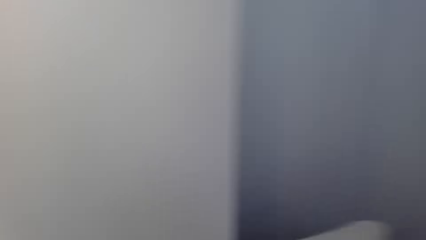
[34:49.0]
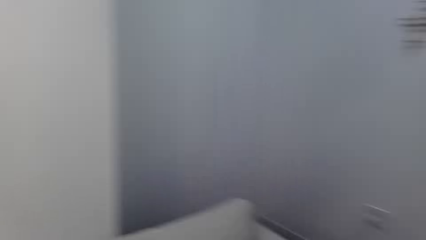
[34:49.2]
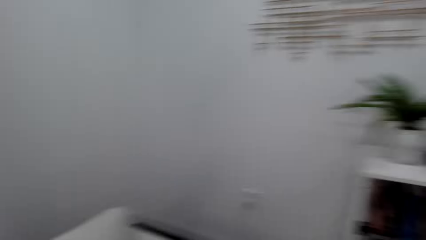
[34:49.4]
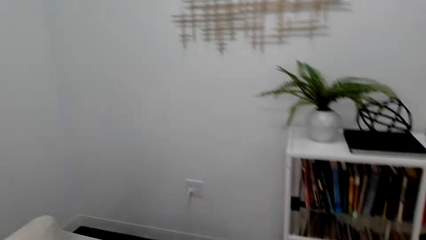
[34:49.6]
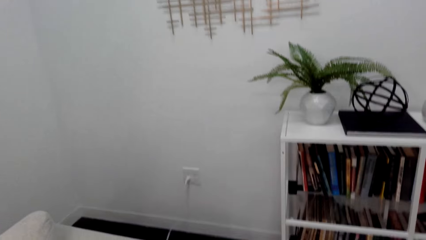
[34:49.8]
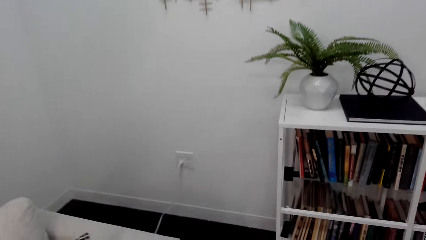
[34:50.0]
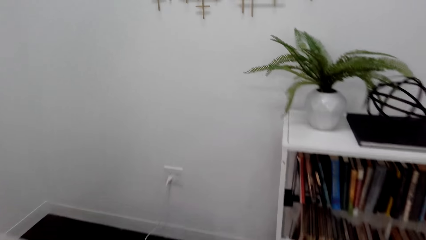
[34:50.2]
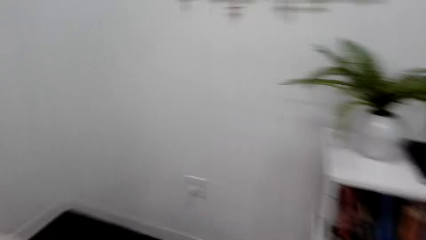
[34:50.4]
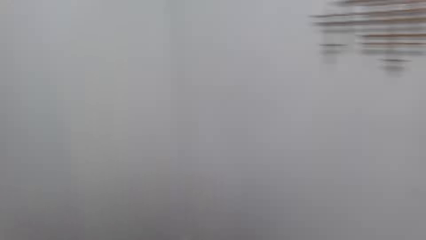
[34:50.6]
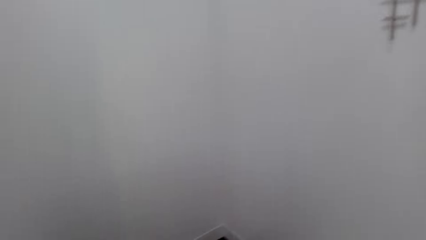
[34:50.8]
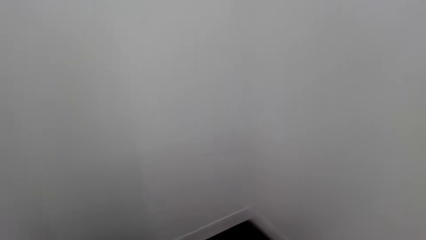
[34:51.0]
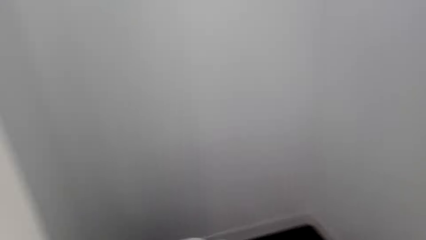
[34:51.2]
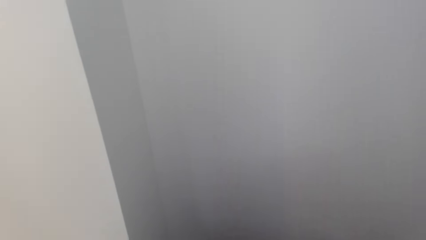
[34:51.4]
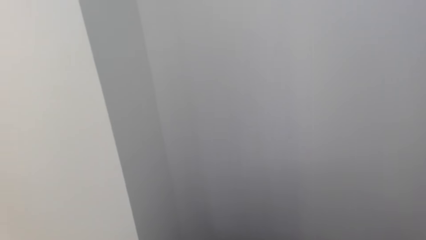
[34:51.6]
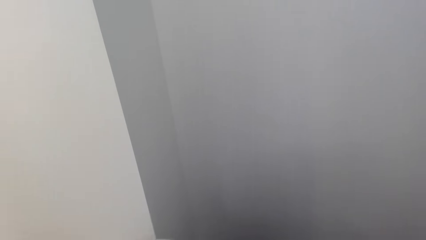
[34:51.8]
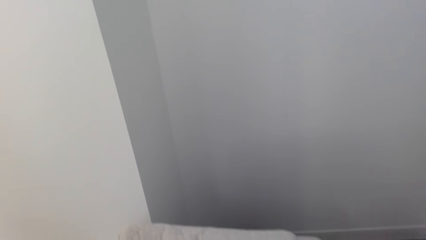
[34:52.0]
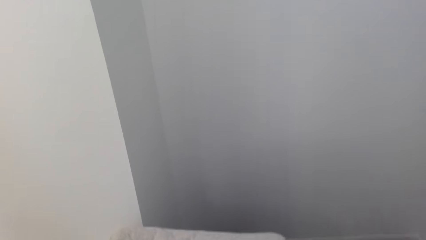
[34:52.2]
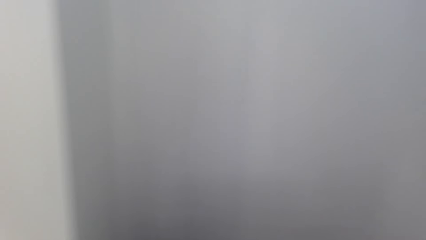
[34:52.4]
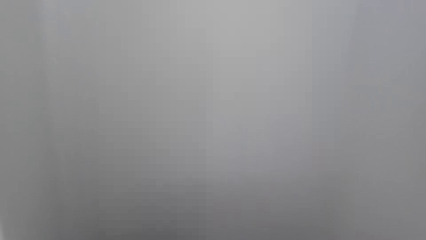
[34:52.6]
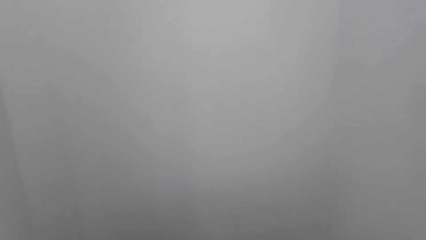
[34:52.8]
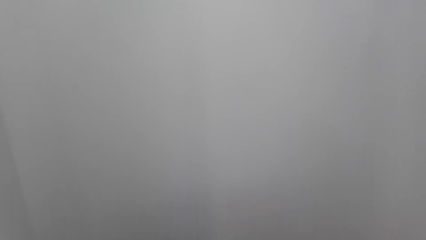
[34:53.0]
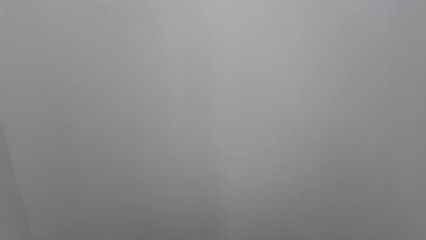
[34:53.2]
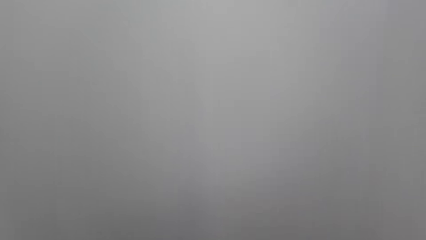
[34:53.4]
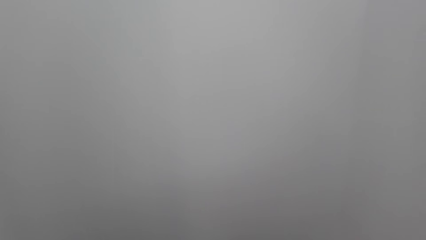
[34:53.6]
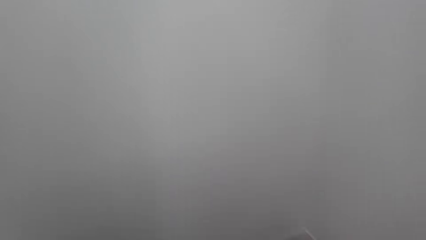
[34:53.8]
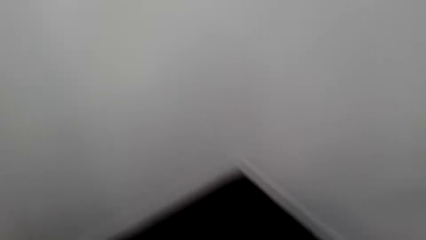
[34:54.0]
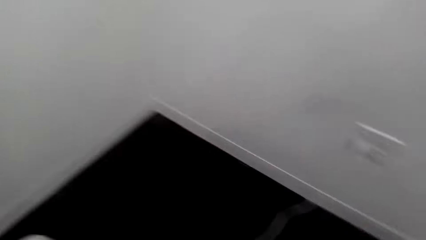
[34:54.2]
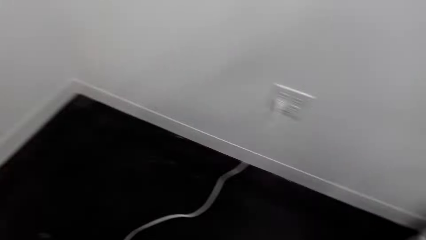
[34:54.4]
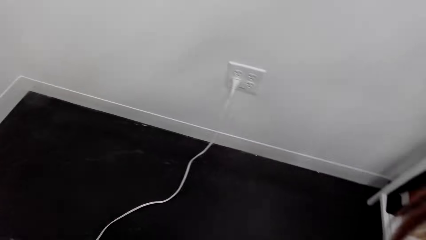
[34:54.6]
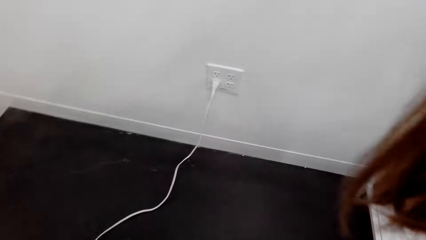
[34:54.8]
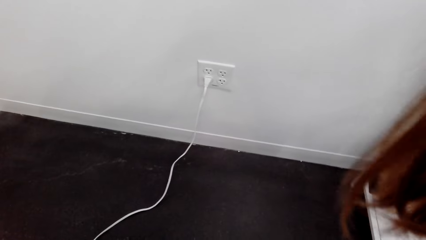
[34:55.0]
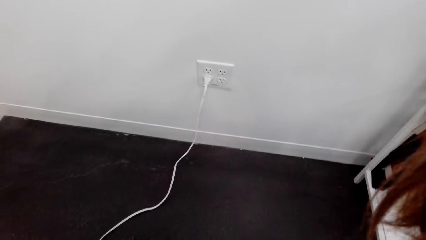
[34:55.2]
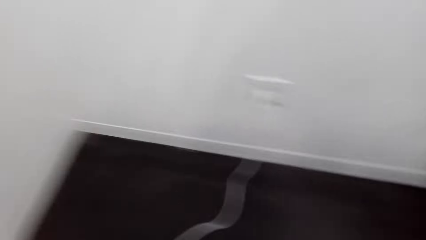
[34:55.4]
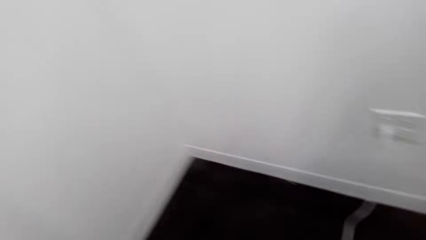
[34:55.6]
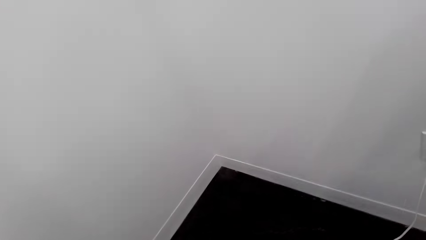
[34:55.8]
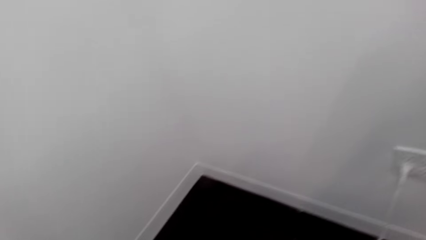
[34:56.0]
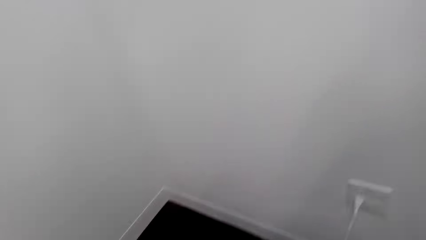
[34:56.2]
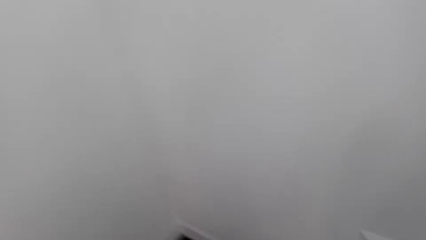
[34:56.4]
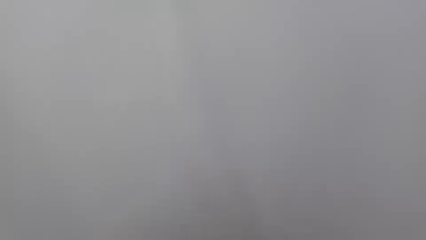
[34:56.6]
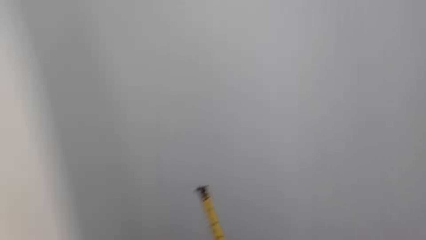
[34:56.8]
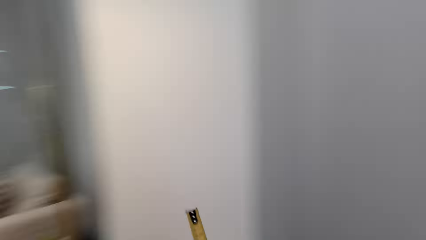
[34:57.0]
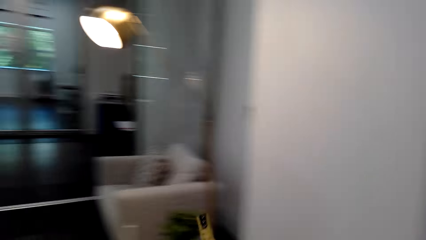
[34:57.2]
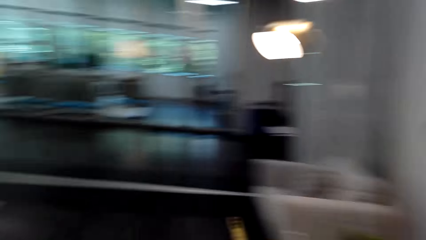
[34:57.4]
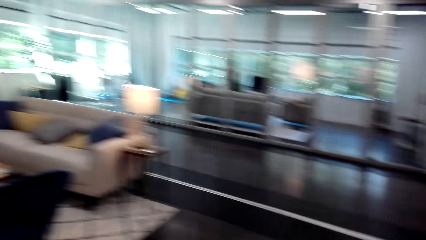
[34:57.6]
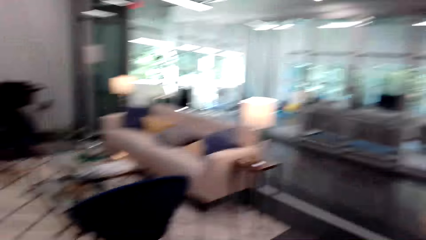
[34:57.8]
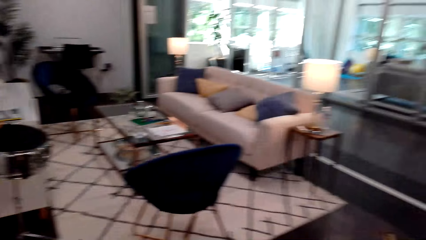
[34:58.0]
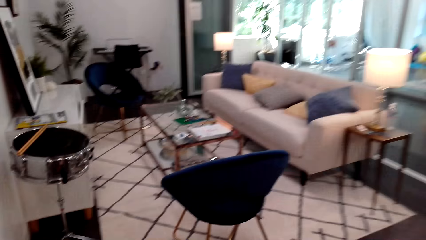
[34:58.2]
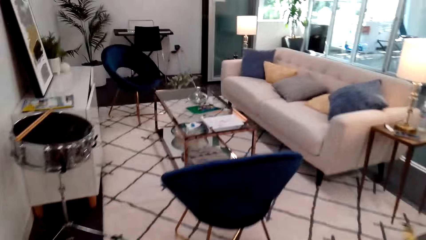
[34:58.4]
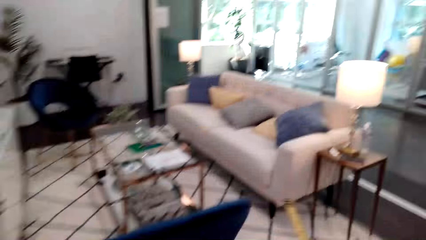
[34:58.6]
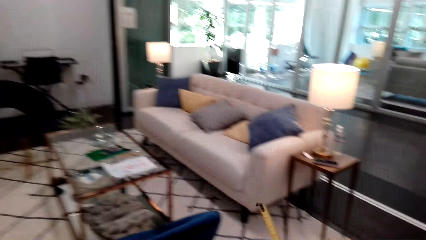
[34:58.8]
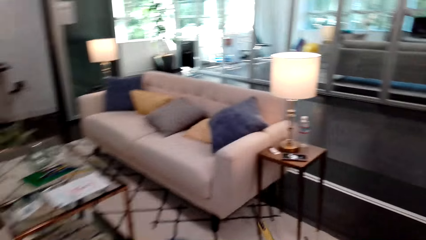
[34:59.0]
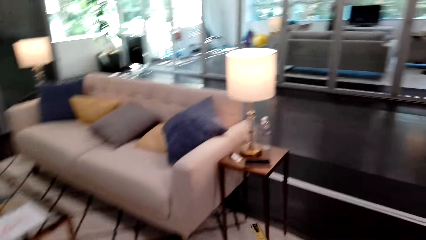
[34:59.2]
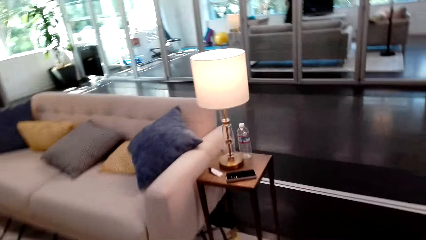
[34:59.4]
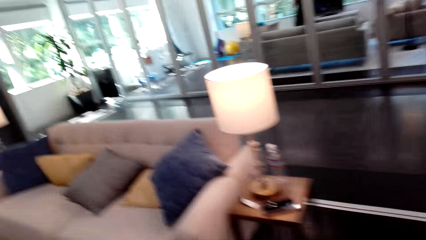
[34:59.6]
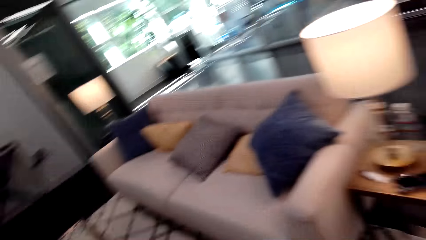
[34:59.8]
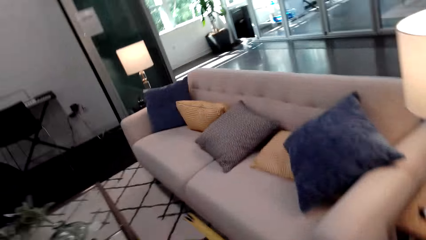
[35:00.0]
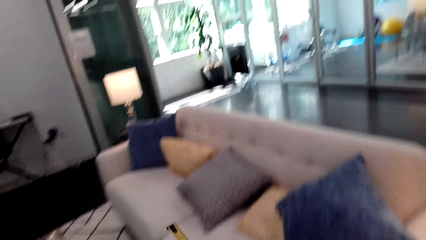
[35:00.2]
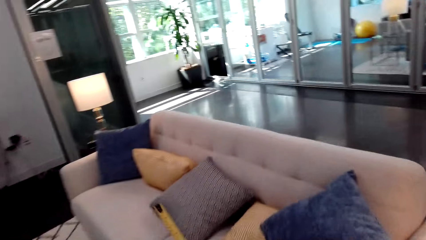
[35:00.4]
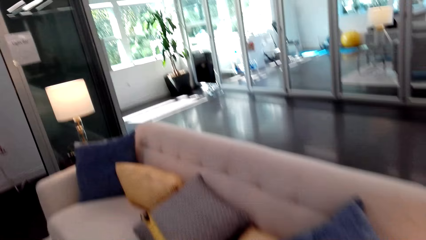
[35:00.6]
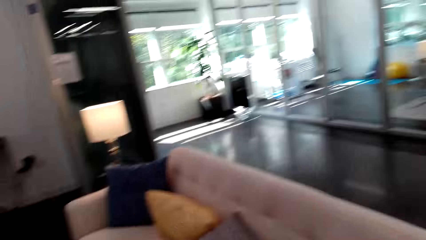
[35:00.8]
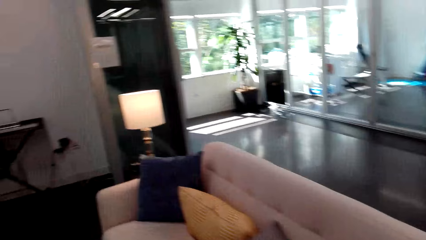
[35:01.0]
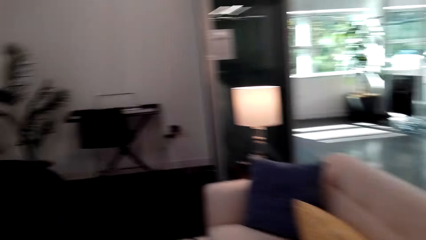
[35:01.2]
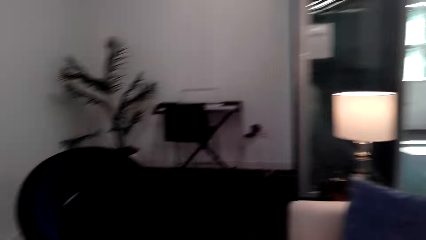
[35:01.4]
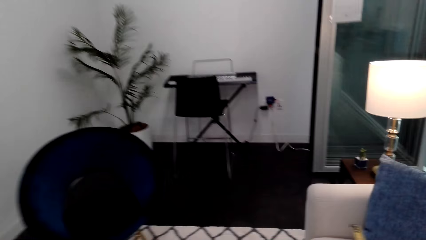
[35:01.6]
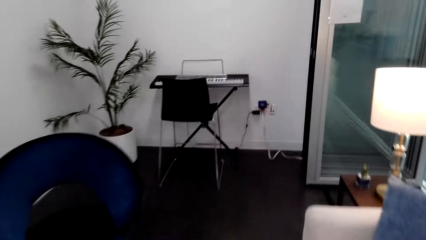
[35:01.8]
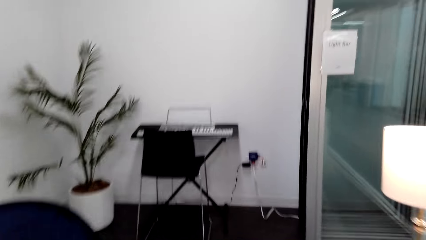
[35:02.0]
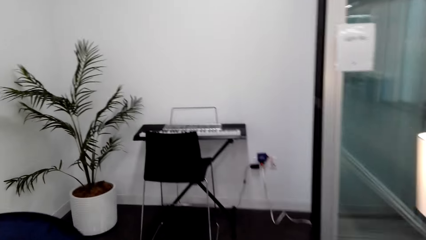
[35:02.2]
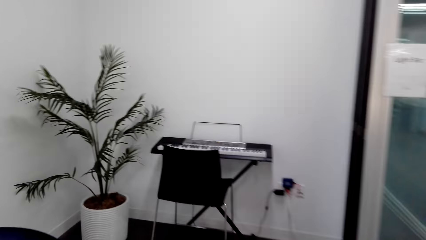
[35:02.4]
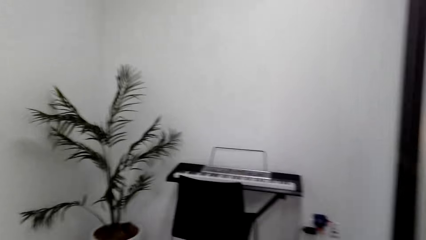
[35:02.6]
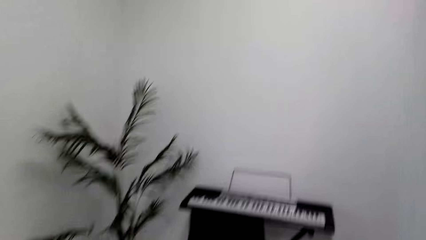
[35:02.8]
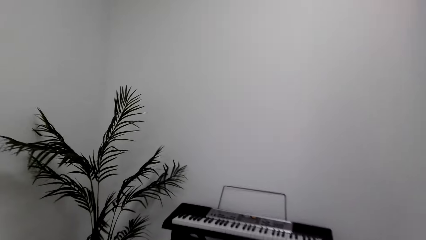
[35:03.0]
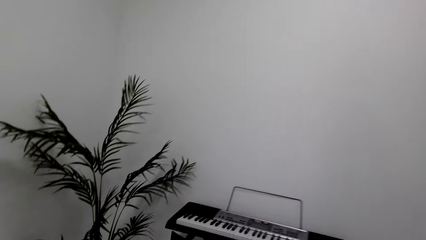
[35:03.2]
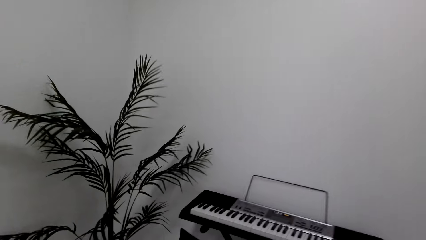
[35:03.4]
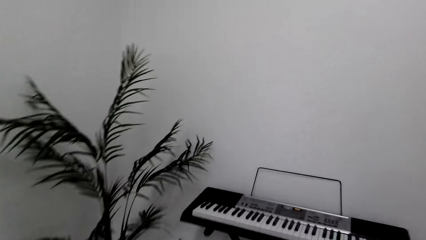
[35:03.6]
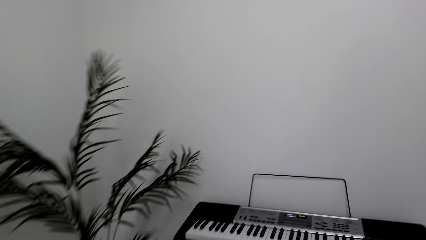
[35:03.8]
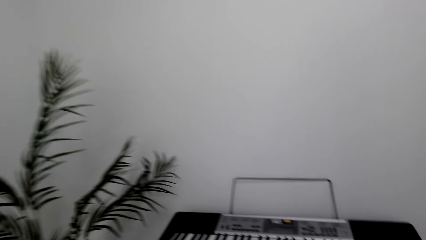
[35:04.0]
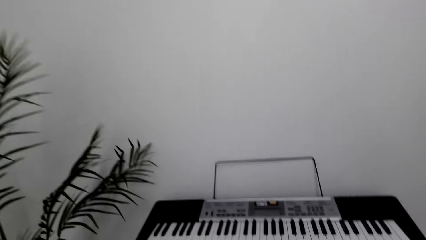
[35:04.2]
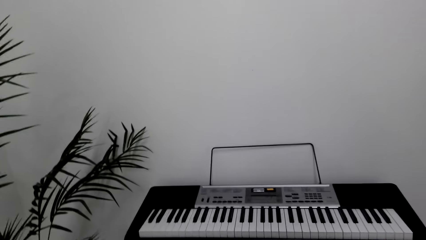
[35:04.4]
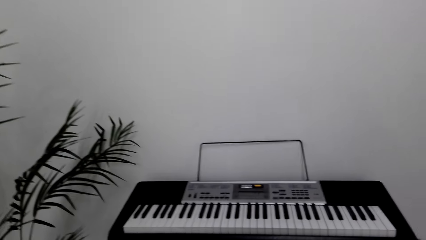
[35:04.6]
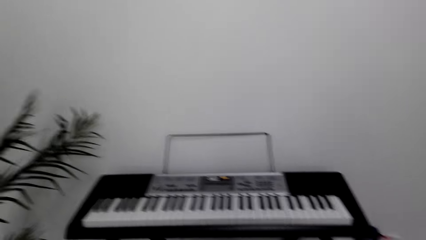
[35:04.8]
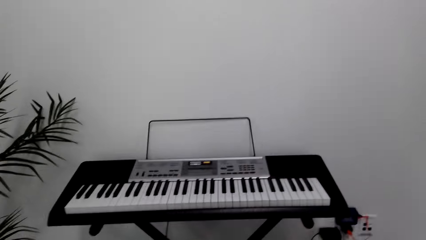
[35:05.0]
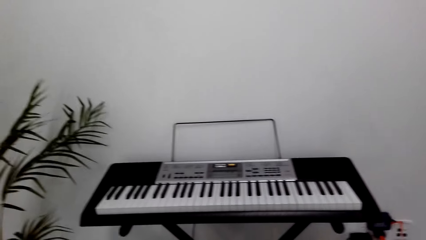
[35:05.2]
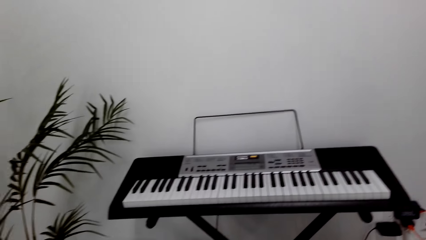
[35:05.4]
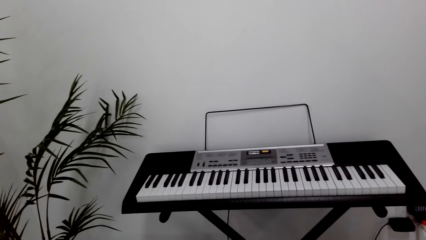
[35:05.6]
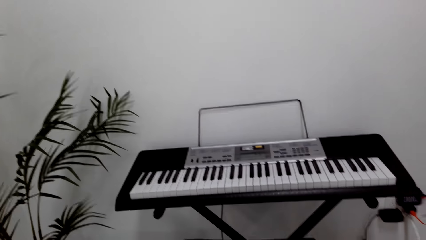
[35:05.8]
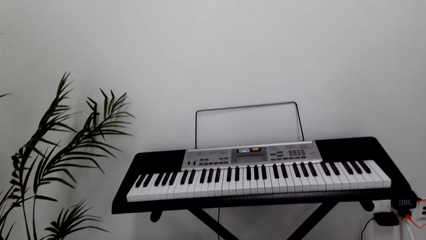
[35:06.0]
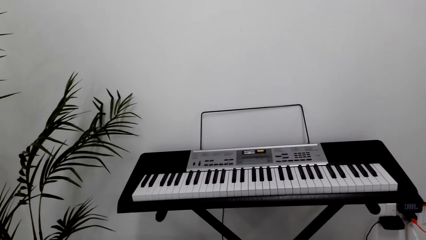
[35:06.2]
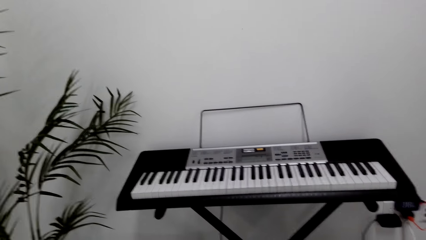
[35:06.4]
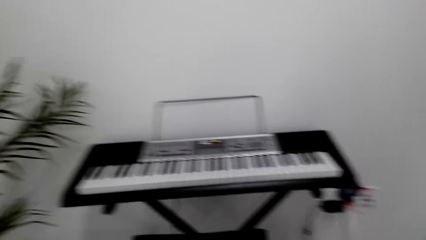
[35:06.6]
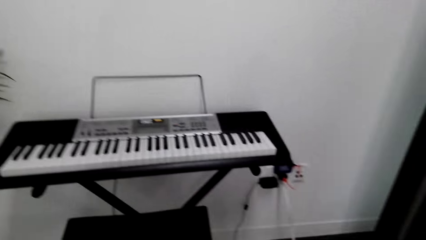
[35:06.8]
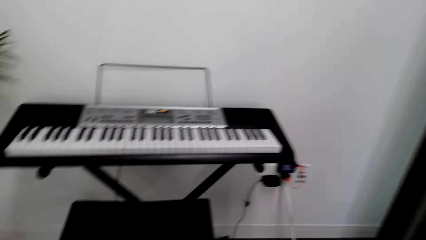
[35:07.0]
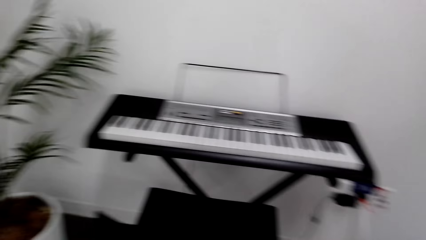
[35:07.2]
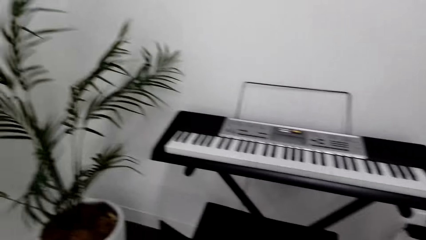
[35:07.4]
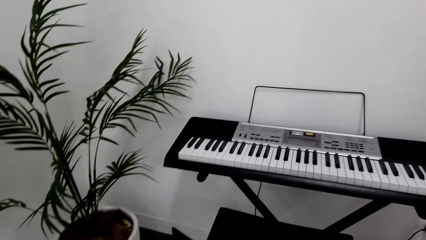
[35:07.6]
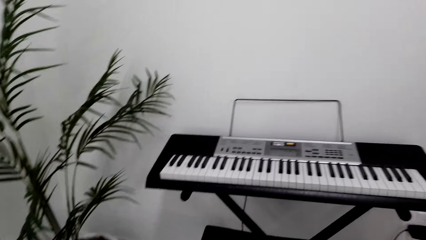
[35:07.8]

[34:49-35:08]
The camera wearer looks around the house. They walk around the house.
